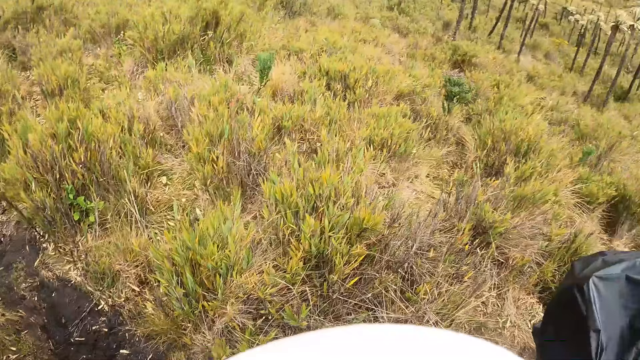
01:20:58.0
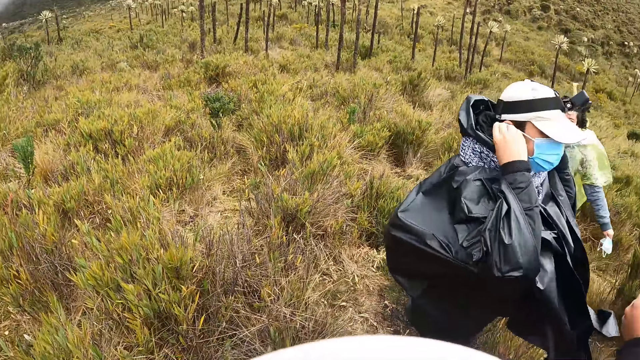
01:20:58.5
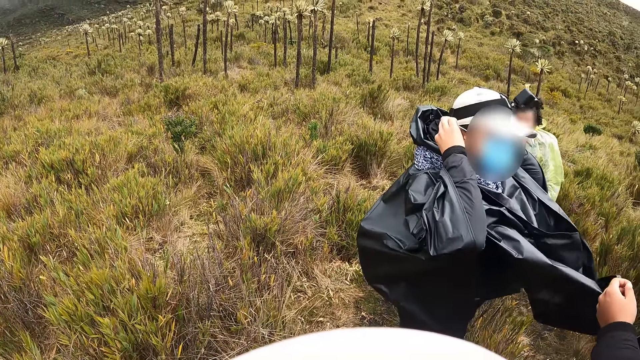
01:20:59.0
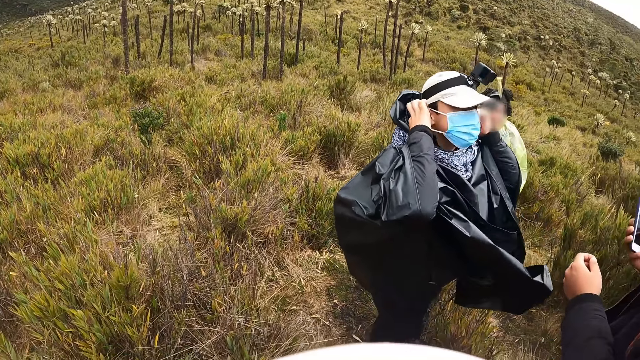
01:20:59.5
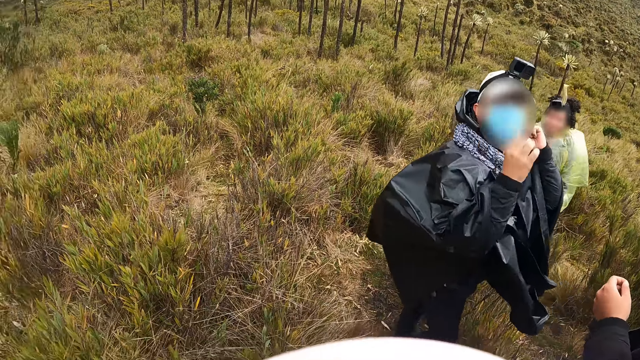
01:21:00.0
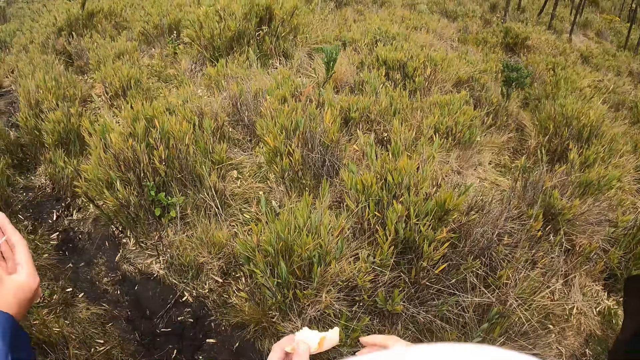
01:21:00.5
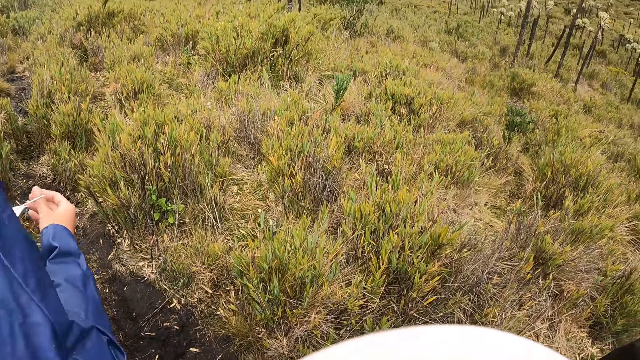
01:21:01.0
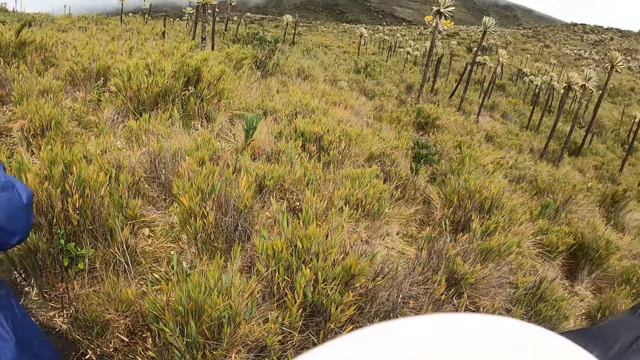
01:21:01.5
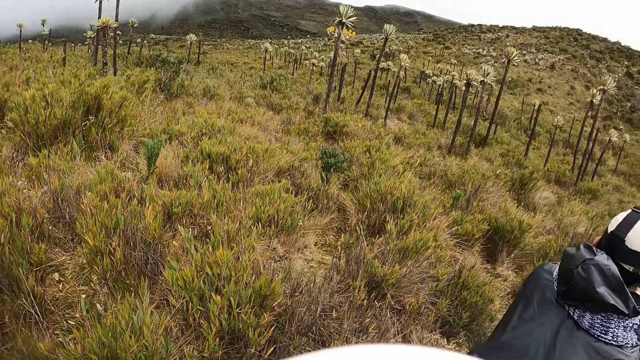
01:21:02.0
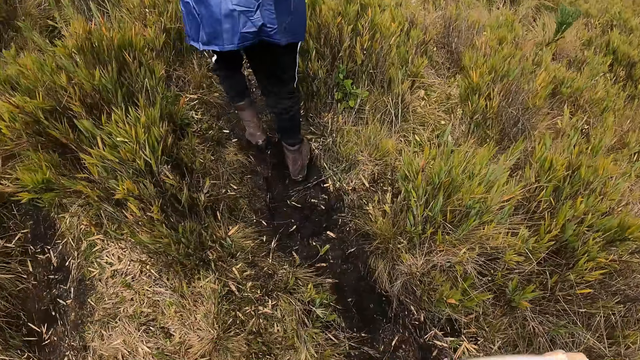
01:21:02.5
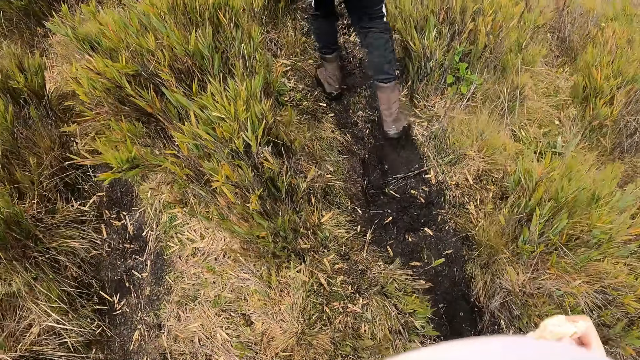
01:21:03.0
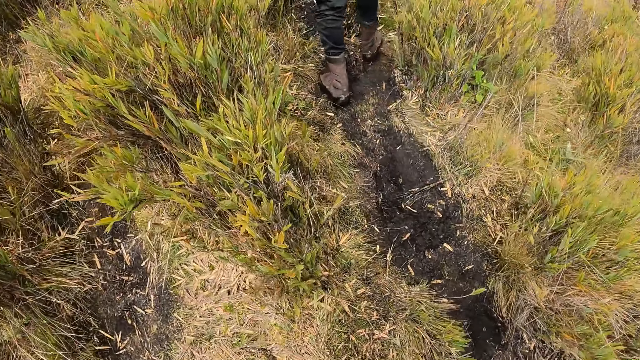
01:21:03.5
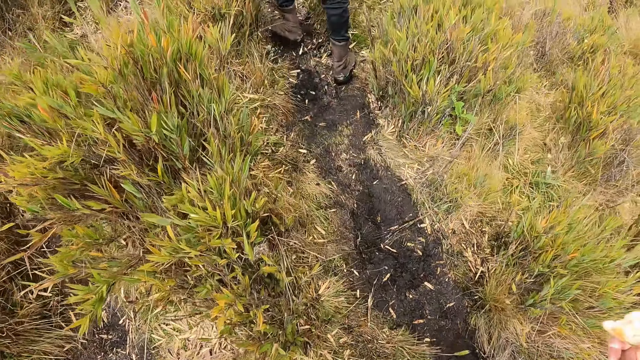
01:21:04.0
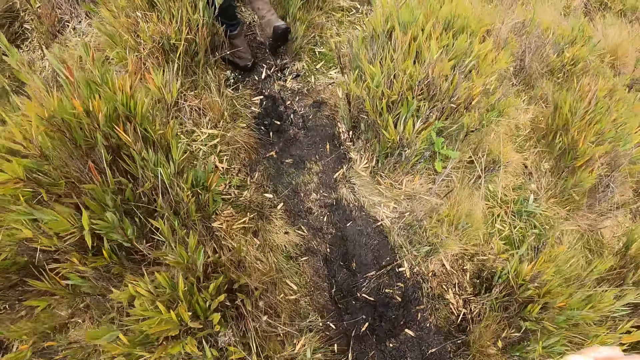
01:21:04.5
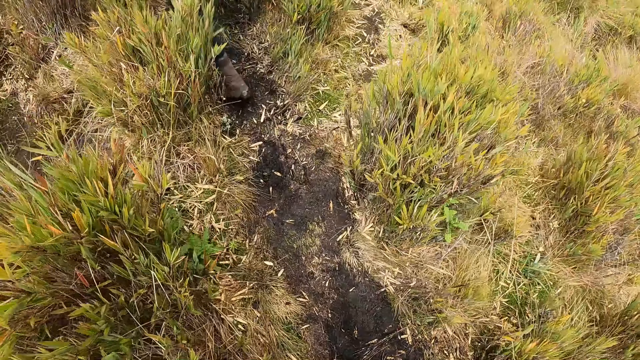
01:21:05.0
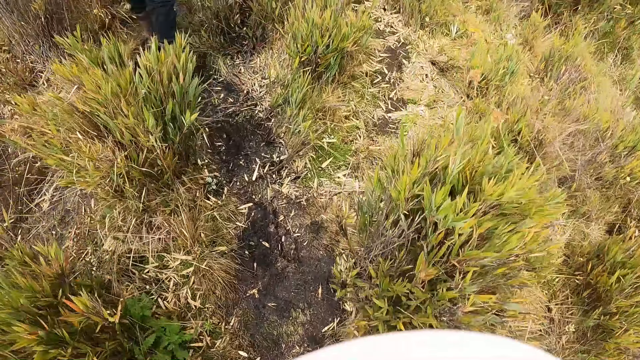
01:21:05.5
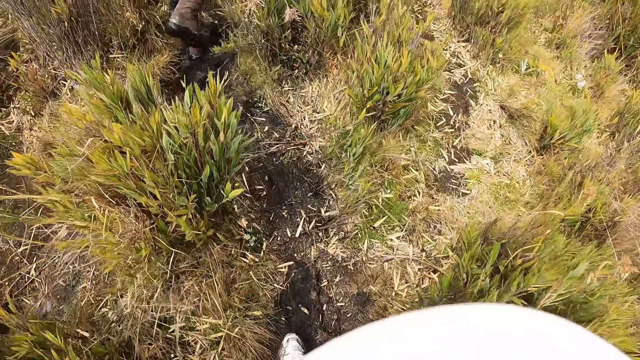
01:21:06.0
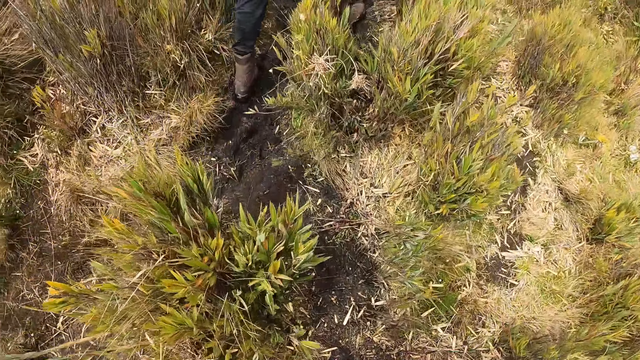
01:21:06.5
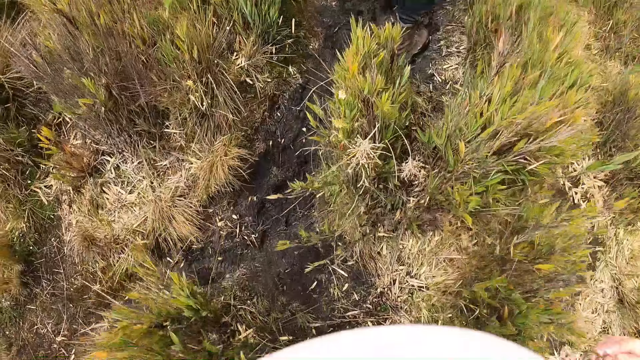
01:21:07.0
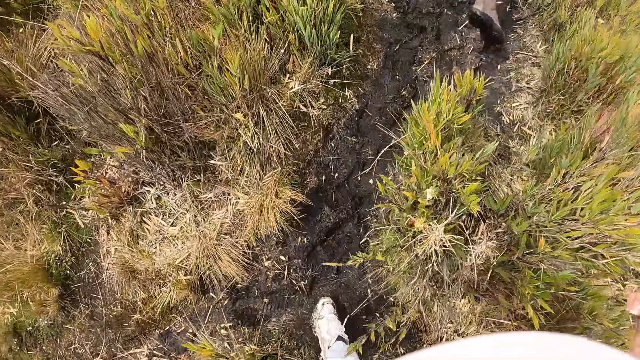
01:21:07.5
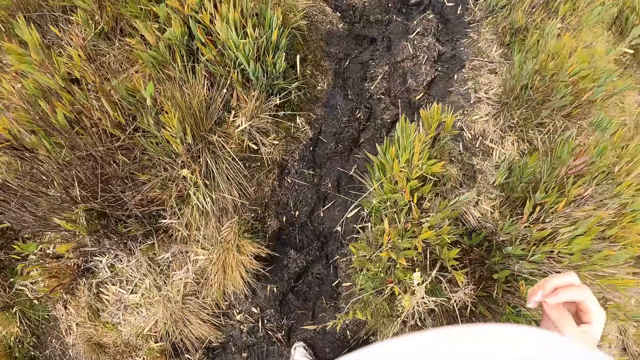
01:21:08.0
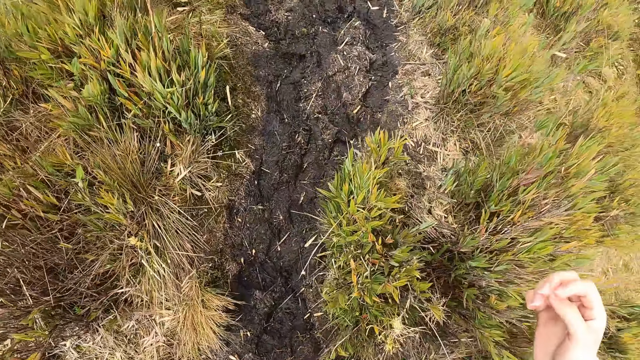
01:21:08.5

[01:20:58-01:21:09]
A man puts on his nose mask with his hands. The man walks on a dirt path. The camera wearer walks up the hill with the group of people.

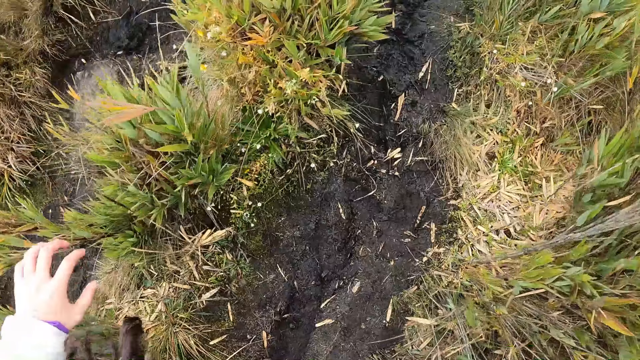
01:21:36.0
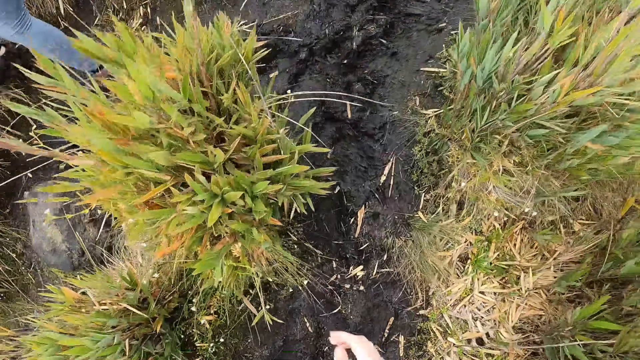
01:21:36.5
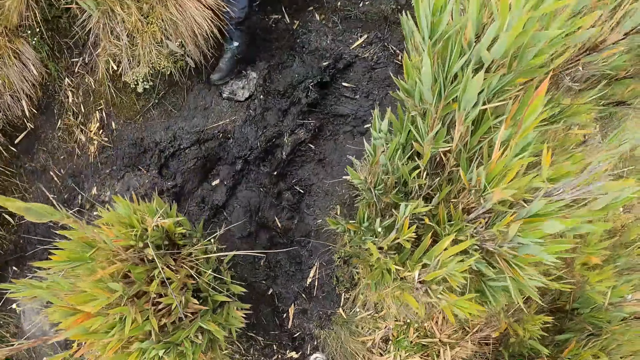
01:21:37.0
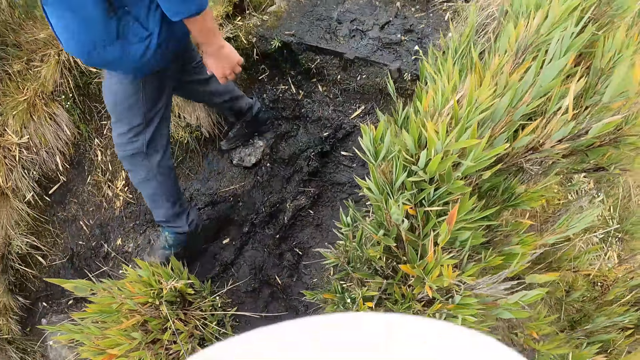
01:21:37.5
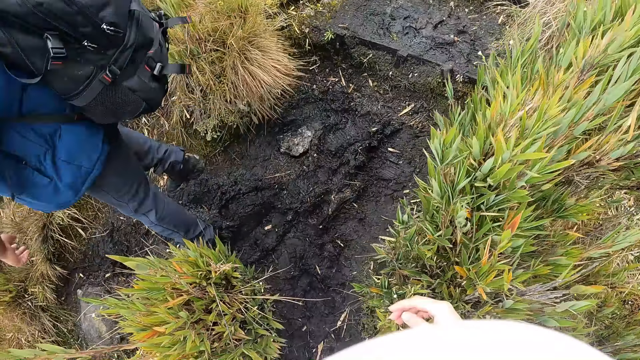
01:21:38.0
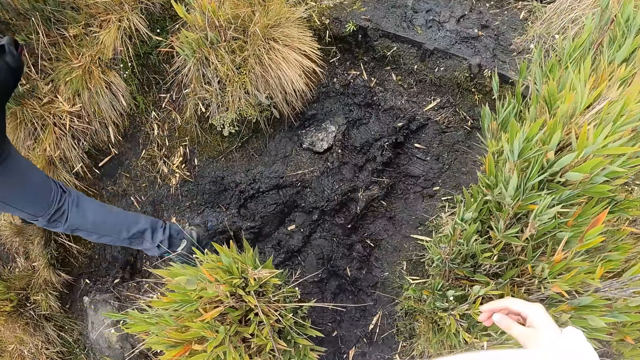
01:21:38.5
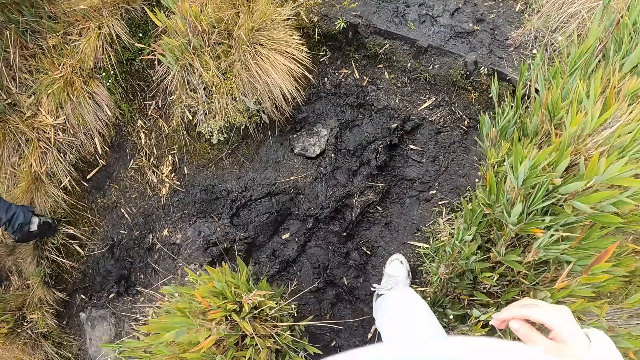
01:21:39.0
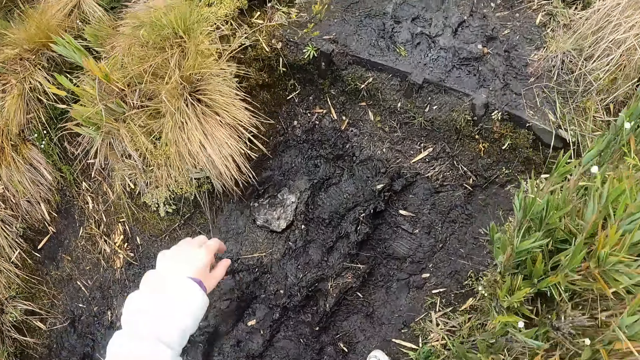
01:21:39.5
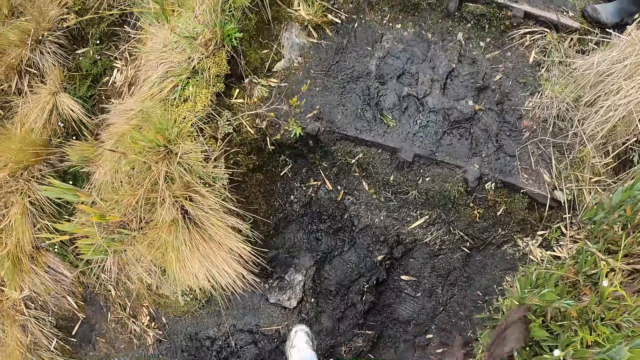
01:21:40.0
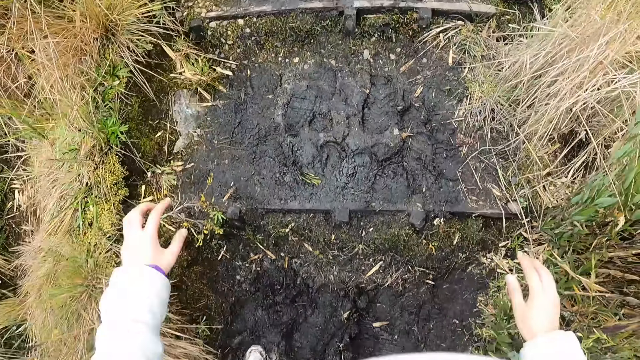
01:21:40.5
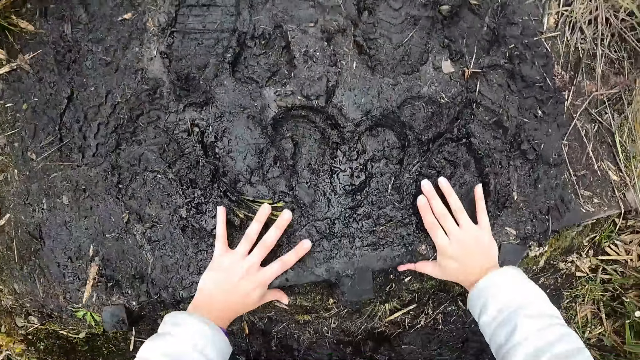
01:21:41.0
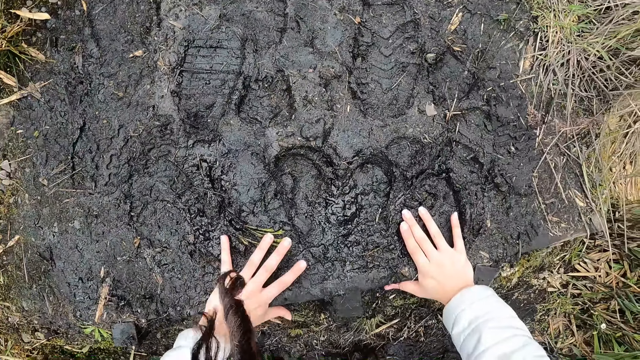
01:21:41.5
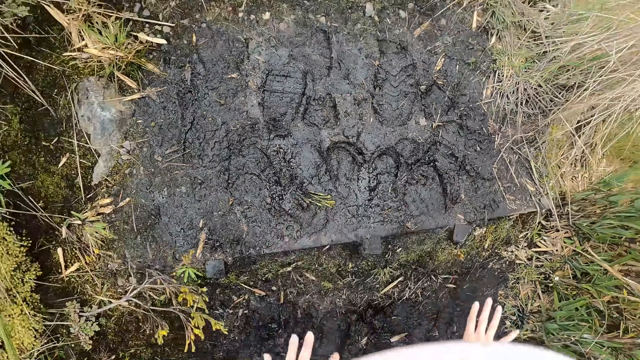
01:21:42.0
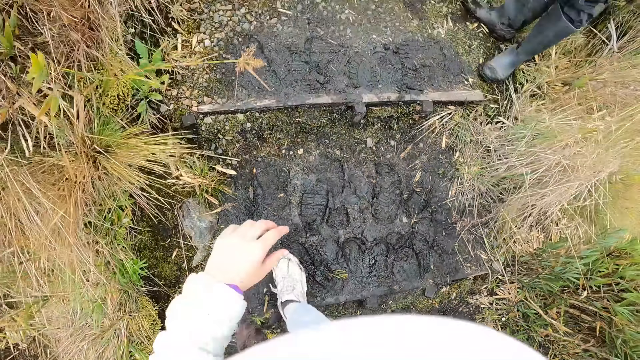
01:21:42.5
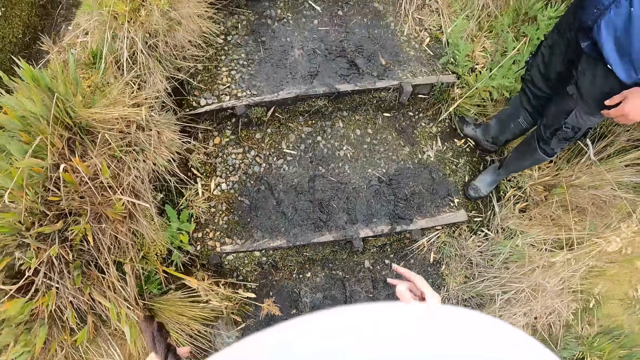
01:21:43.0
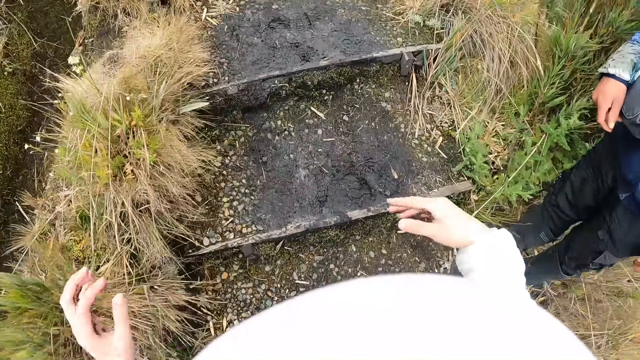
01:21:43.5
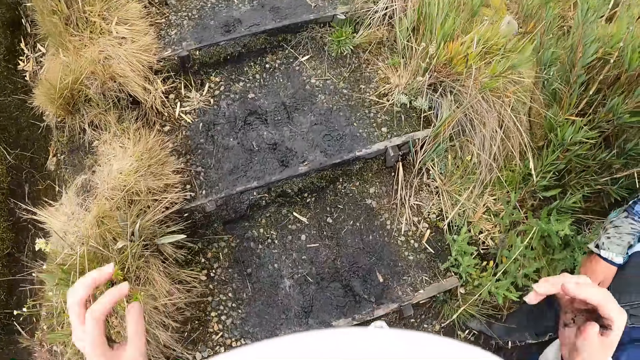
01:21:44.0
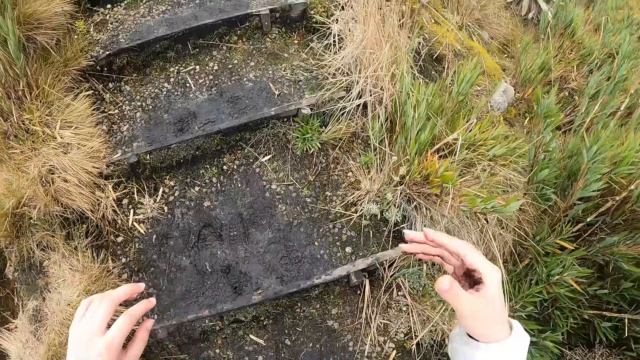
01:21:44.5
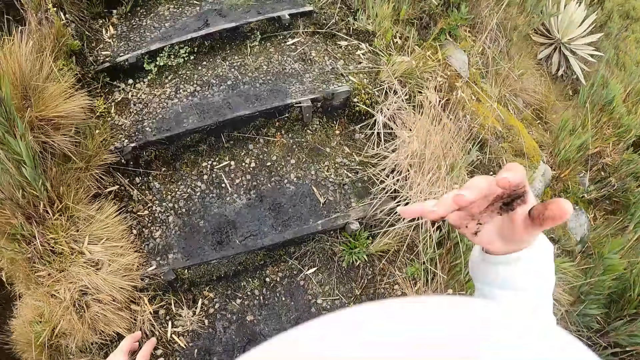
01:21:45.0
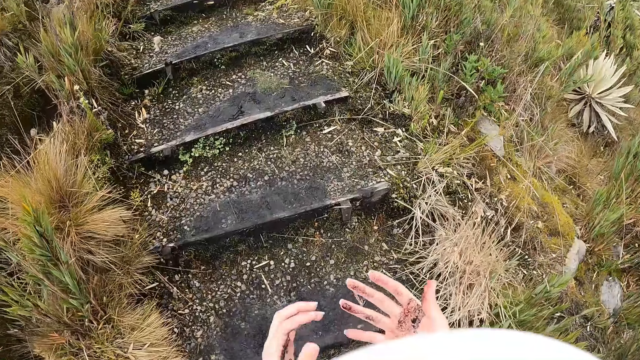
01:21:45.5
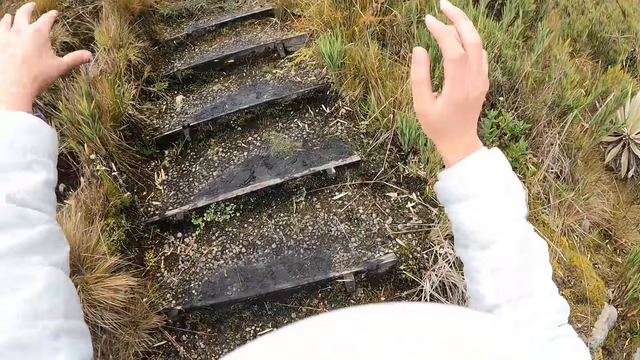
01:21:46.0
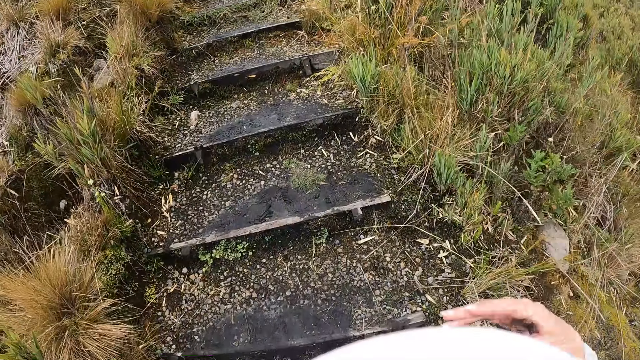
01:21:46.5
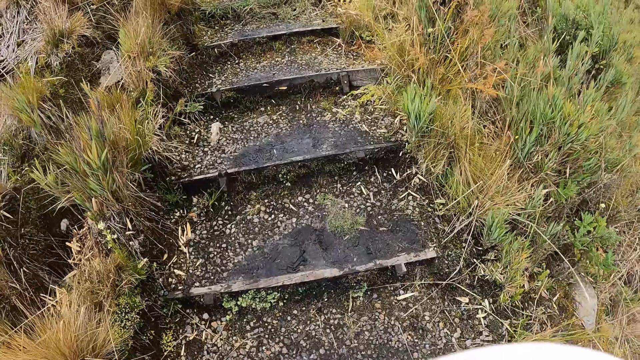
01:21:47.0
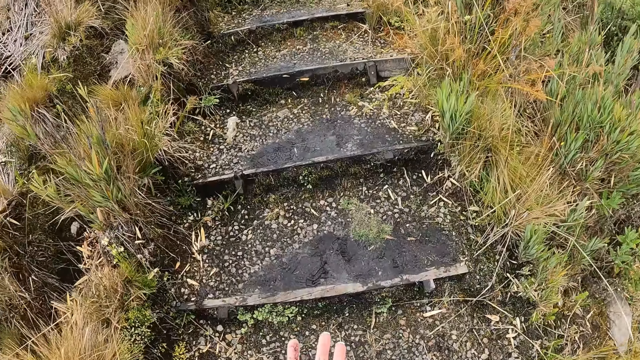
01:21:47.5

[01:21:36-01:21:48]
A man walks past the camera wearer. They hold a mountain step with both hands. They walk up the mountain steps. They move a leg. They walk past another man on the mountain steps. They interact with the other man. They shake a hand.
